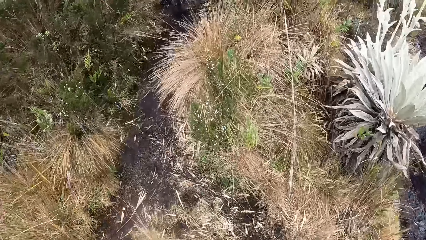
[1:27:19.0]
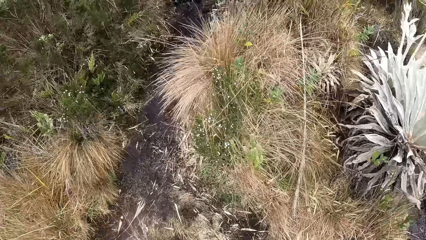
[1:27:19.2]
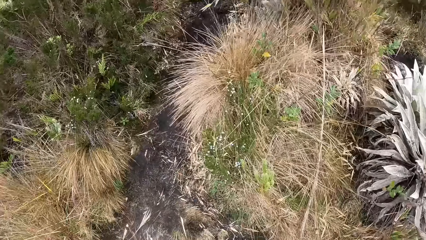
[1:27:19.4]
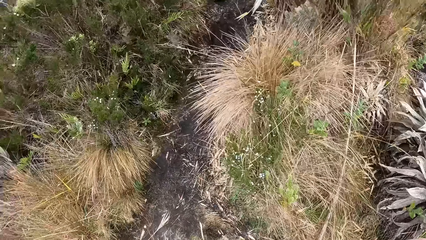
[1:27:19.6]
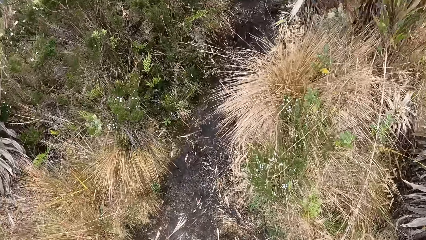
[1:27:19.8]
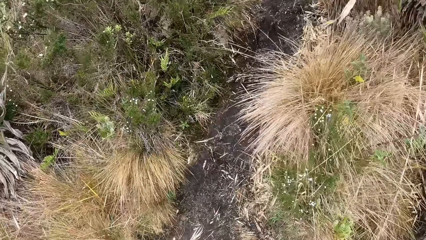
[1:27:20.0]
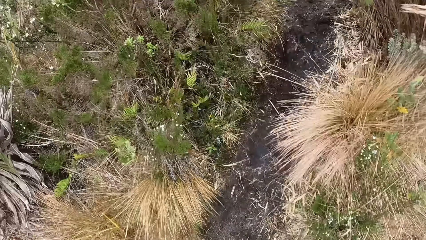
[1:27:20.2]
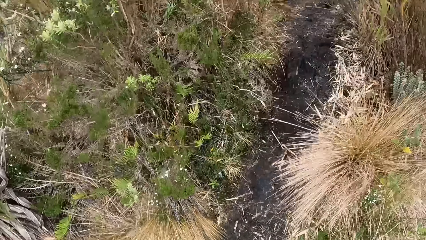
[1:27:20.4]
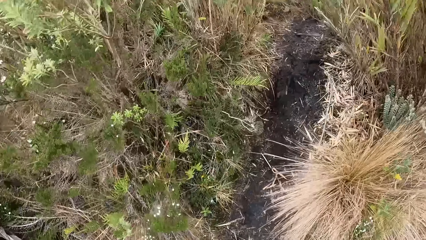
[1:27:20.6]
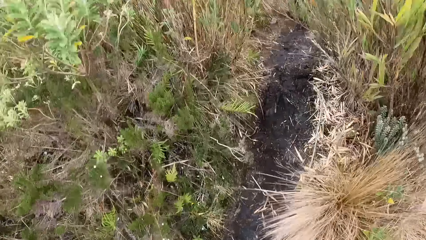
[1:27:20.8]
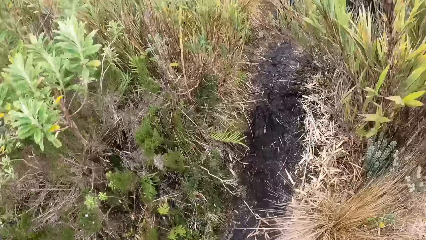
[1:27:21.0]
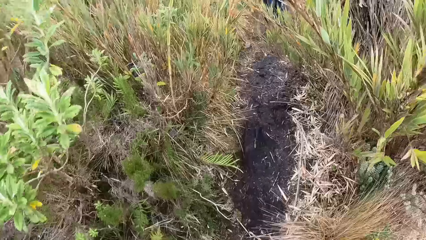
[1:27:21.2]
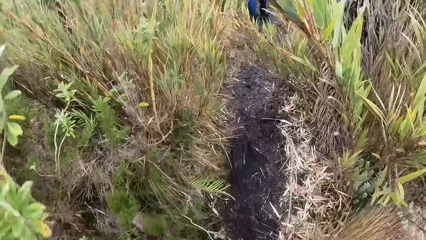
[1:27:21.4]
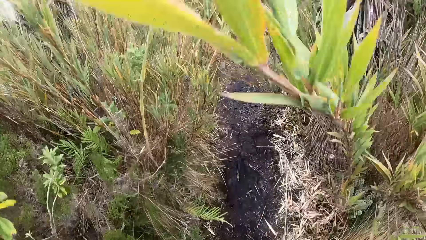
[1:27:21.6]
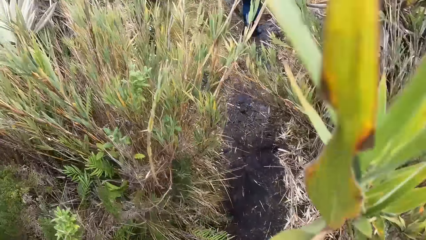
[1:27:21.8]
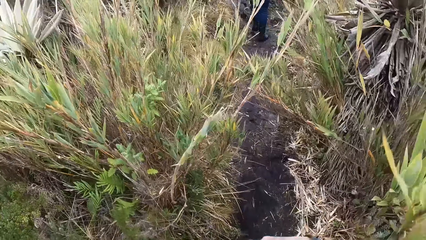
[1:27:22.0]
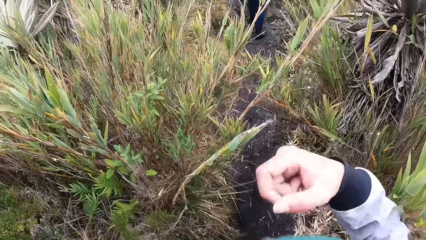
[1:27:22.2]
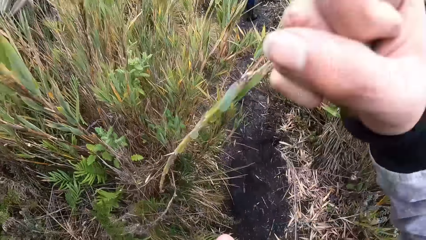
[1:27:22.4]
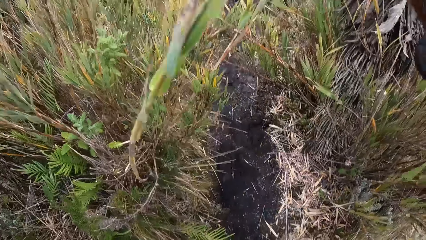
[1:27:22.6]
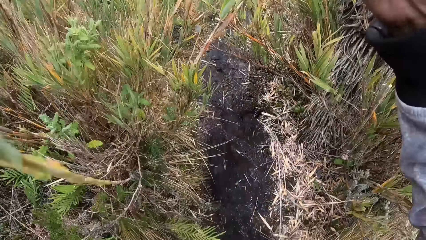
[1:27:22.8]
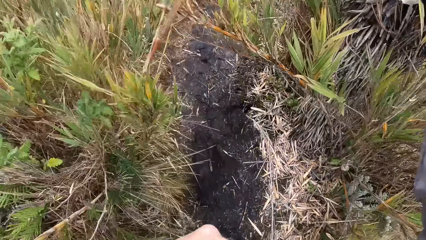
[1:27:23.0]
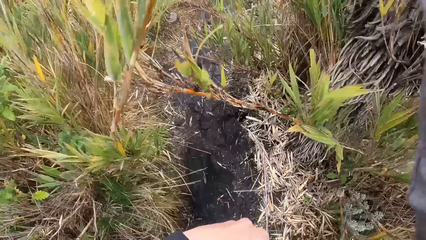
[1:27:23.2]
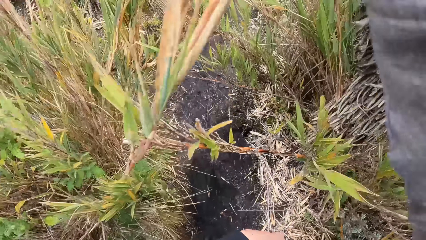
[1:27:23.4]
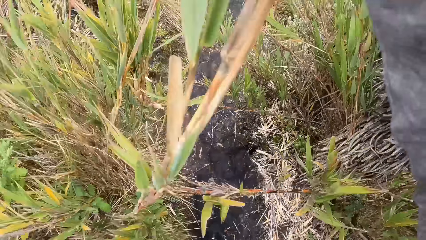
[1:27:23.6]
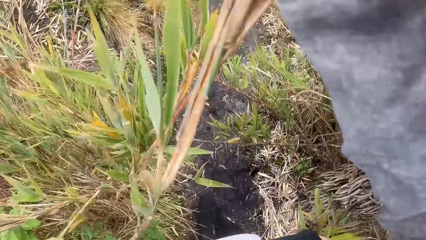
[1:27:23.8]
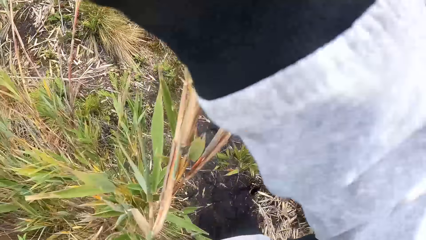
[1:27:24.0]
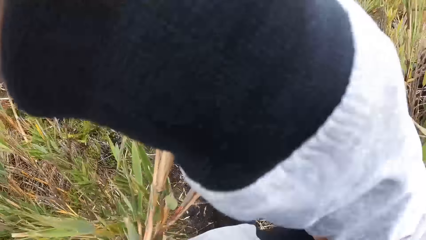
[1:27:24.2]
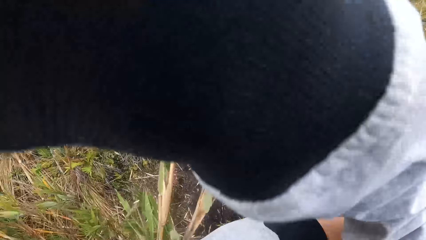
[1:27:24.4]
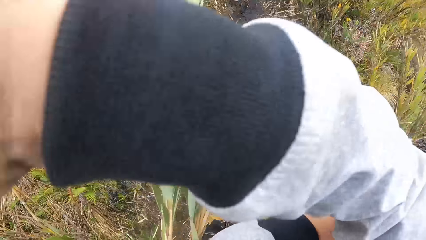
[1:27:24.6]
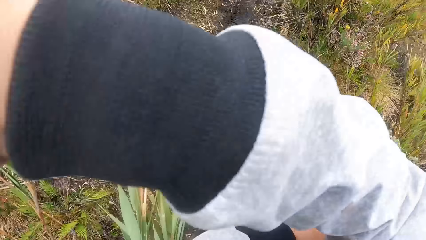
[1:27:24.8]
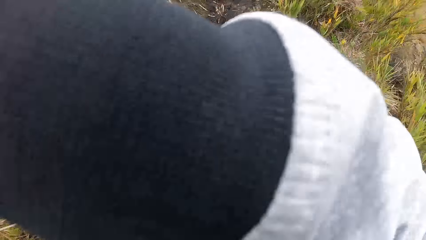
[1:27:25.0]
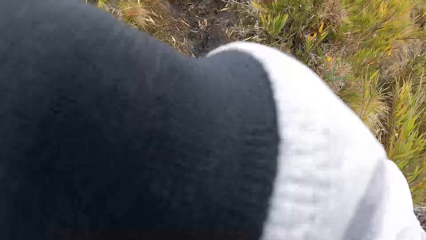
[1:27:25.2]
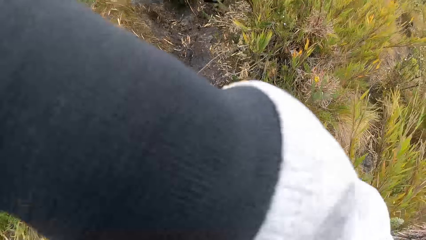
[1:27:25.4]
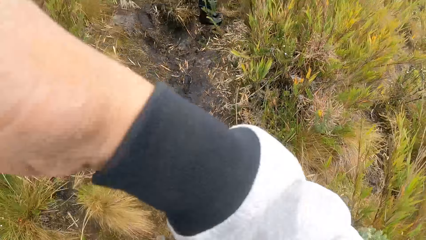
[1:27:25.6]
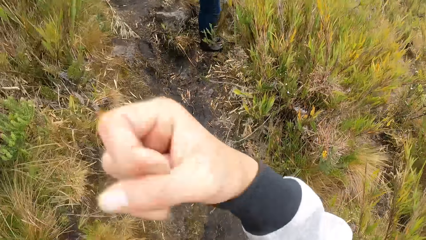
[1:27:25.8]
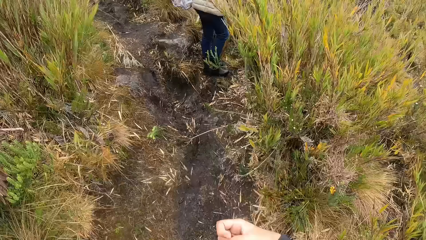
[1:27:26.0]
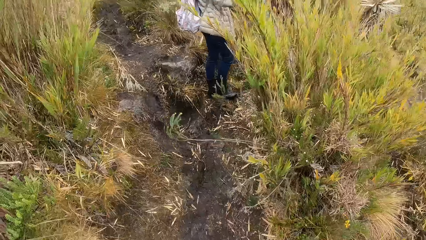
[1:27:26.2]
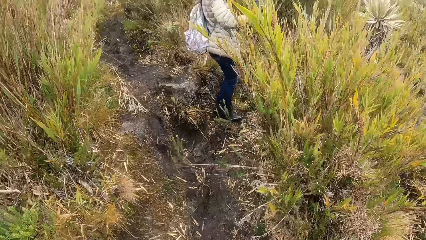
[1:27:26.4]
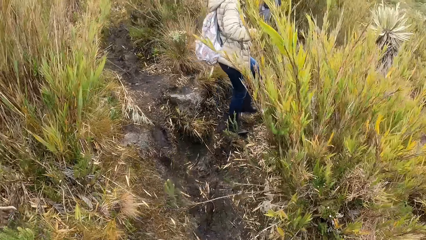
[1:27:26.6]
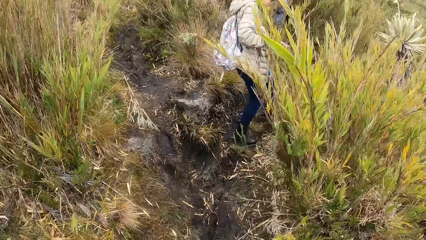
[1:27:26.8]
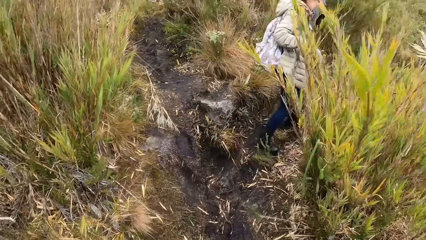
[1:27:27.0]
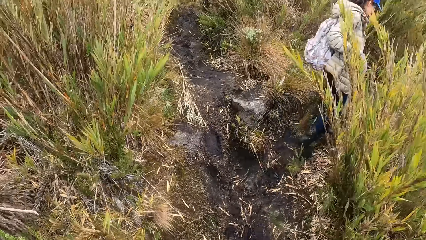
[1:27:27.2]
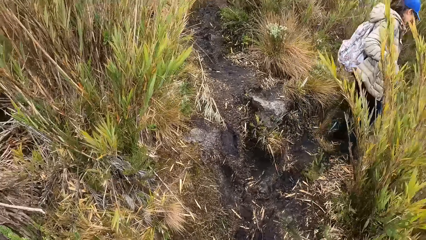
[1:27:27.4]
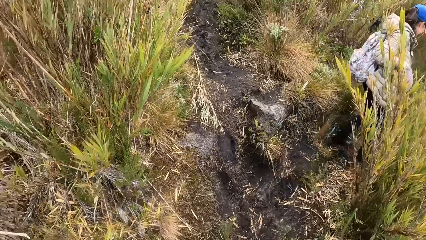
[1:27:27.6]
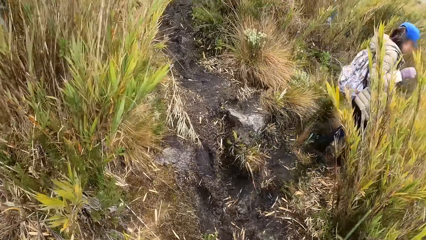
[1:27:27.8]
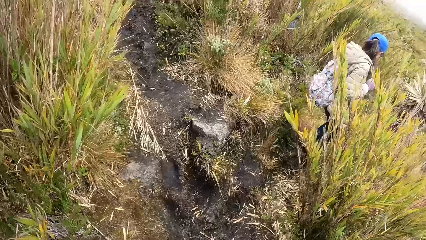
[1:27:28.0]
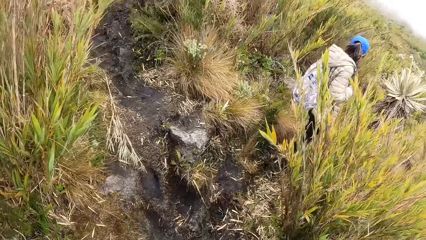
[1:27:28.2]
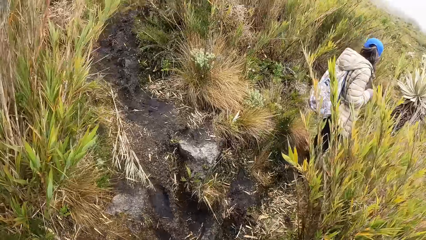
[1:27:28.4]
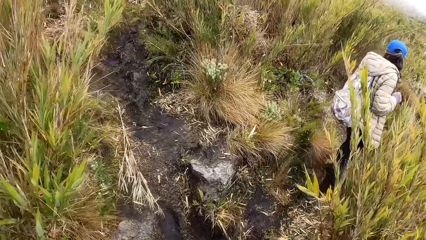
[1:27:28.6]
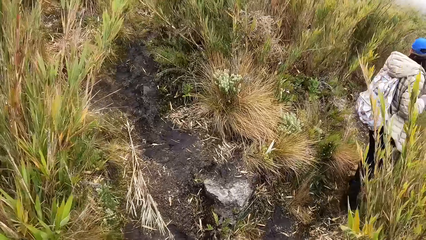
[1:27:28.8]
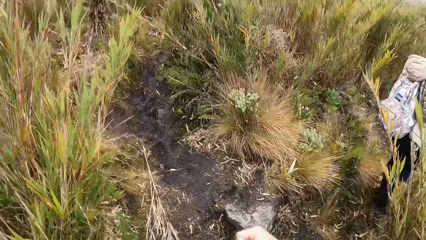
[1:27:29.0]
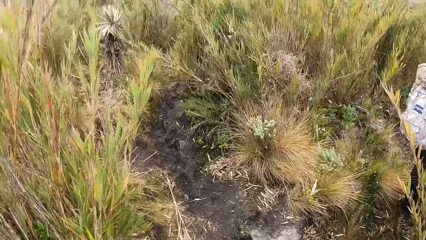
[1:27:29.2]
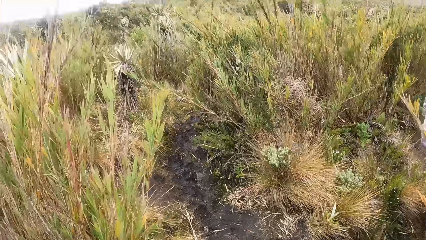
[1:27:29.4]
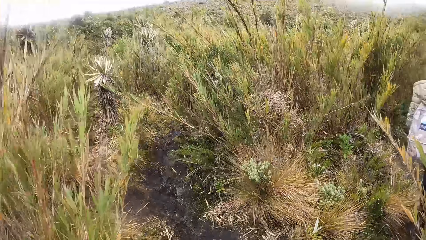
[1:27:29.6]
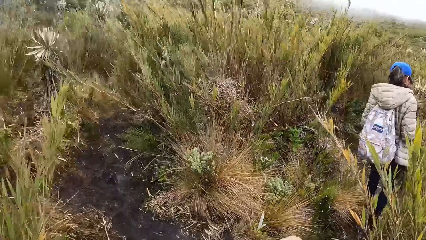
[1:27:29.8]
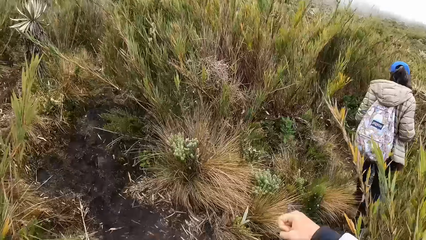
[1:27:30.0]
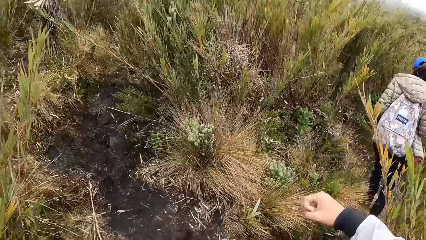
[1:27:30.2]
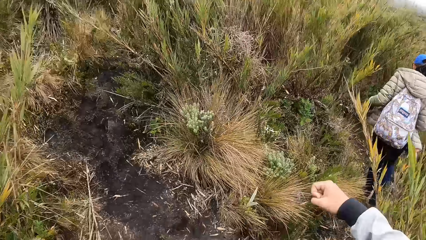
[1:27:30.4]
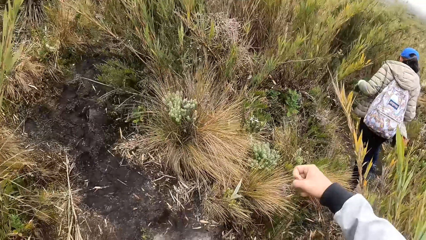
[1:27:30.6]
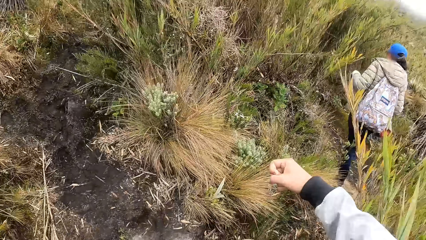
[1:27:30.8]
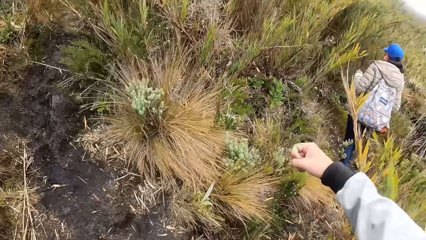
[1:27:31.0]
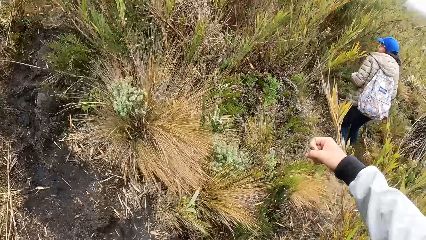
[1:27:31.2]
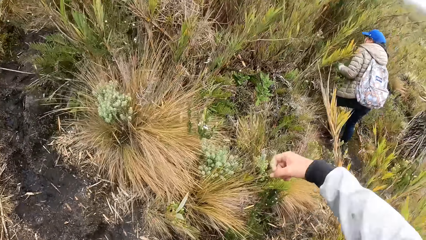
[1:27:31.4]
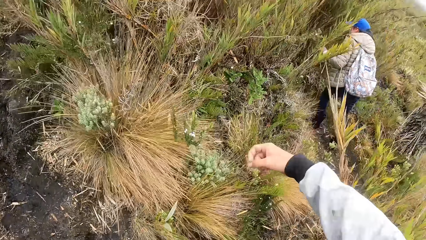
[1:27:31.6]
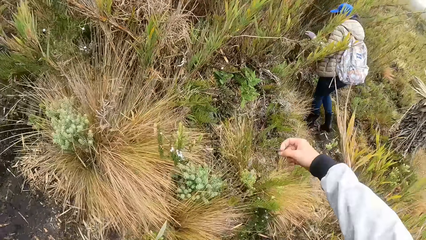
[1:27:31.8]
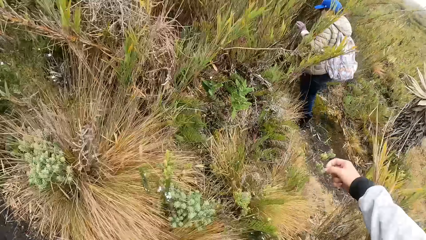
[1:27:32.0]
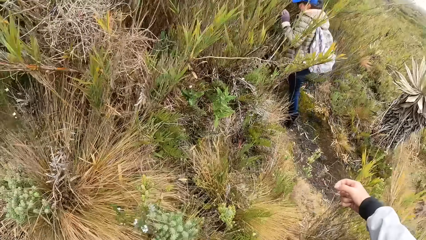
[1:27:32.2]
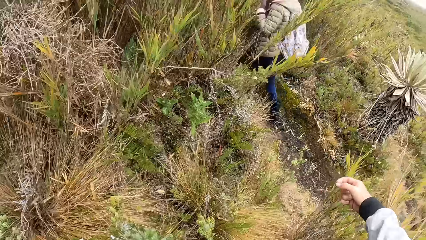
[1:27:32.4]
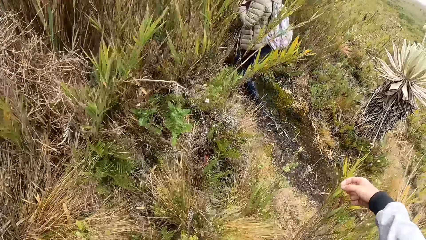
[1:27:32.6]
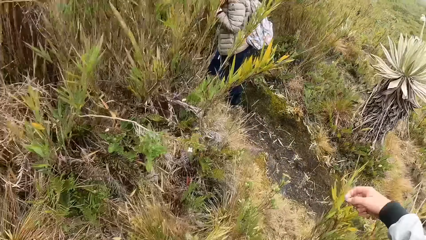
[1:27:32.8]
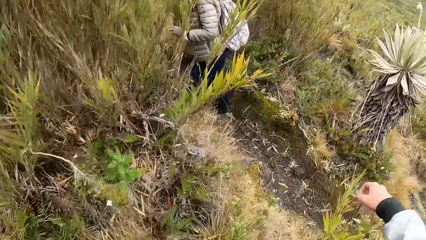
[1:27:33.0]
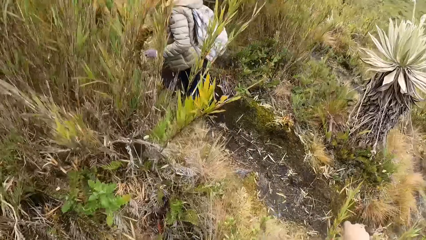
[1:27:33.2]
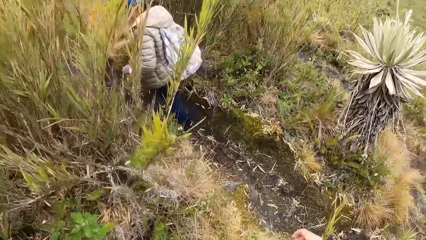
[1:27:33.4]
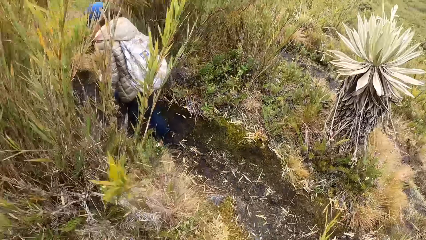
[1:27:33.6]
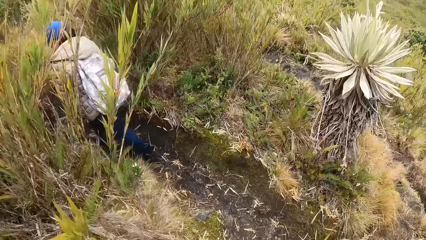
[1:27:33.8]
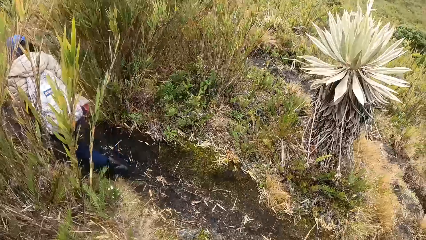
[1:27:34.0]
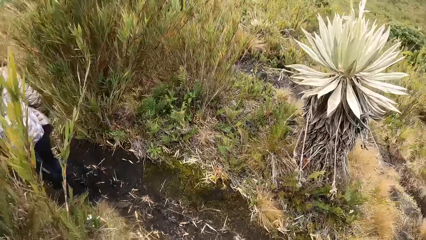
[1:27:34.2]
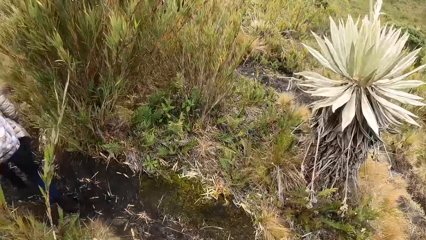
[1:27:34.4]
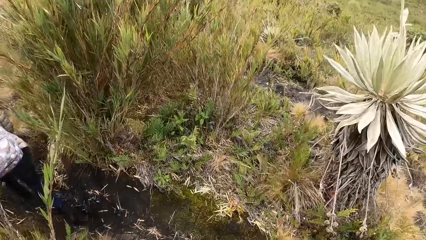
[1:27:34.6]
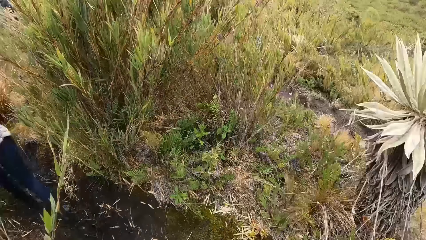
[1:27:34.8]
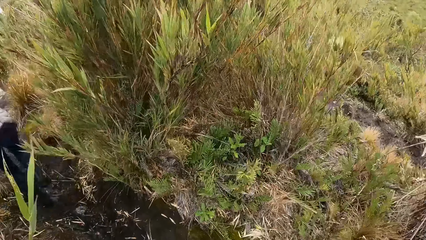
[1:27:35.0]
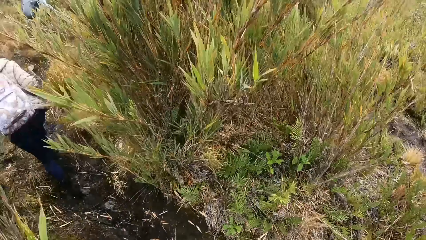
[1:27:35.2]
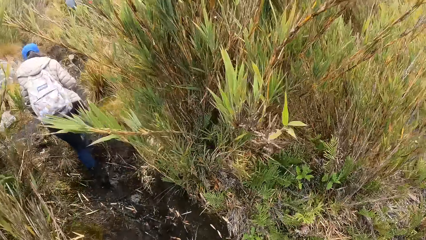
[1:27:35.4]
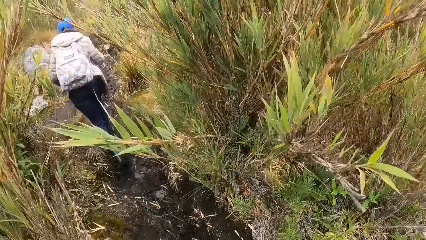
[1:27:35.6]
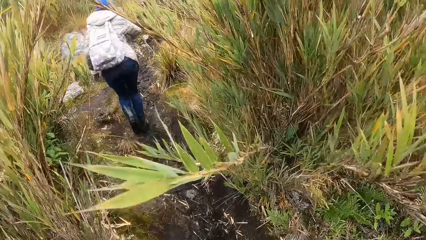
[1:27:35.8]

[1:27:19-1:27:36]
The camera wearer touches his face with his right hand. The woman moves a grass with her right hand and walks on the grassland. The camera wearer walks on the grassland. He moves a grass with his right hand.
